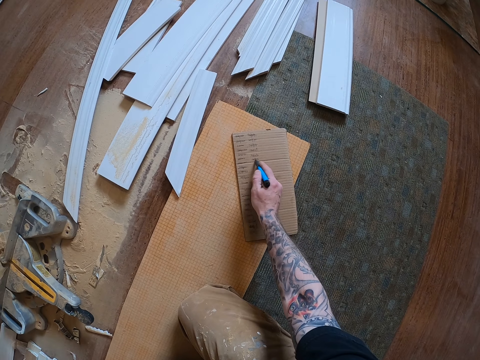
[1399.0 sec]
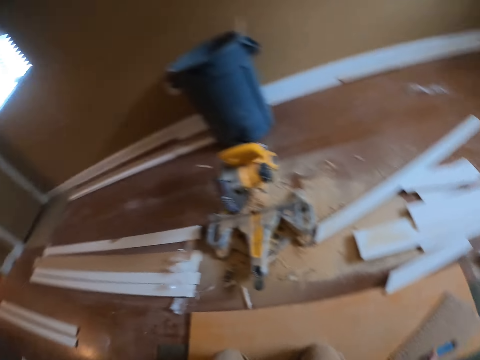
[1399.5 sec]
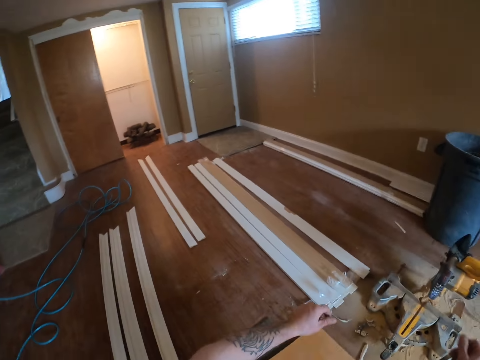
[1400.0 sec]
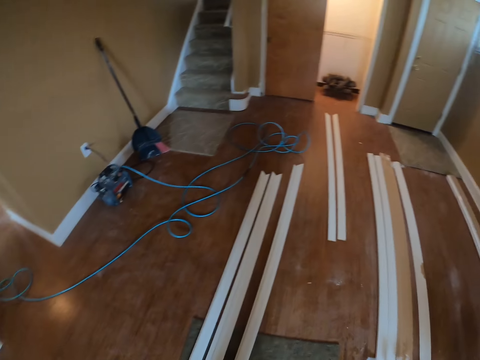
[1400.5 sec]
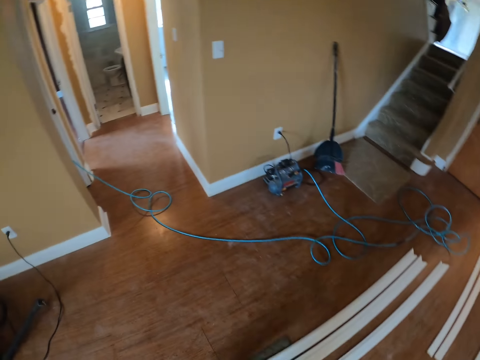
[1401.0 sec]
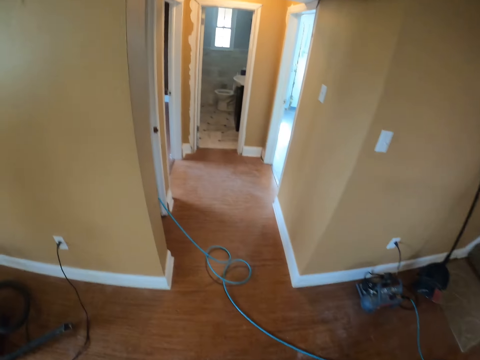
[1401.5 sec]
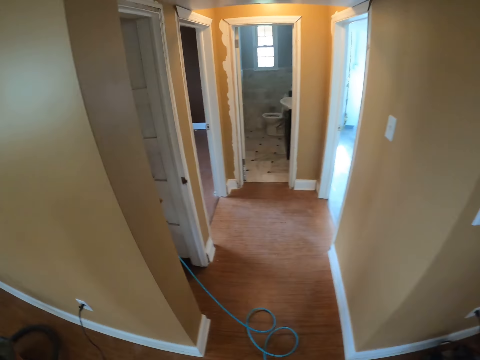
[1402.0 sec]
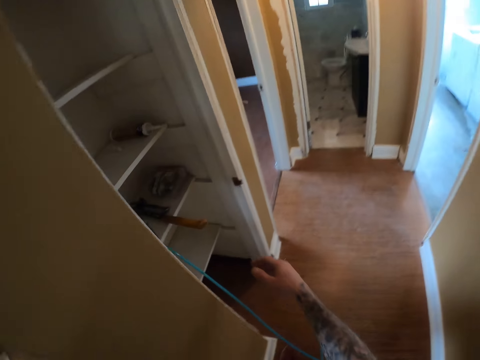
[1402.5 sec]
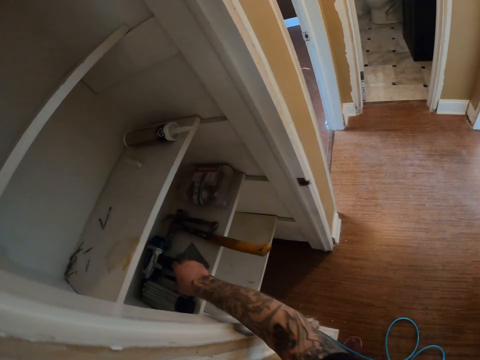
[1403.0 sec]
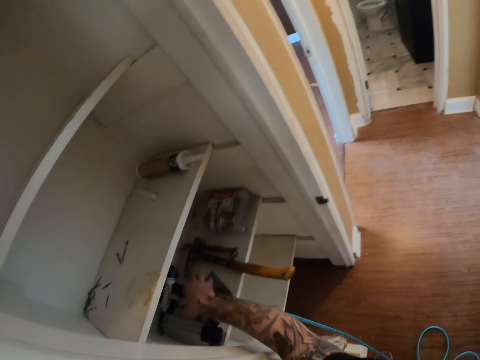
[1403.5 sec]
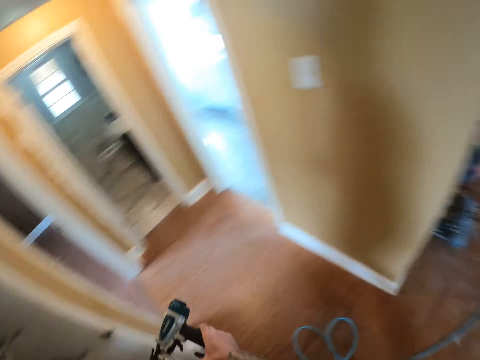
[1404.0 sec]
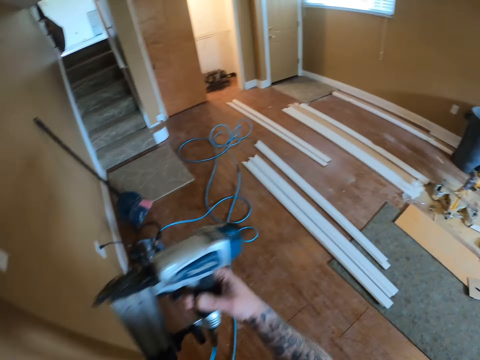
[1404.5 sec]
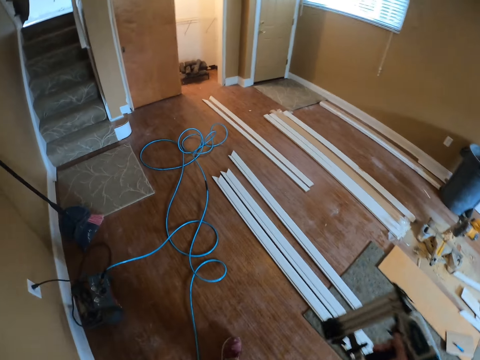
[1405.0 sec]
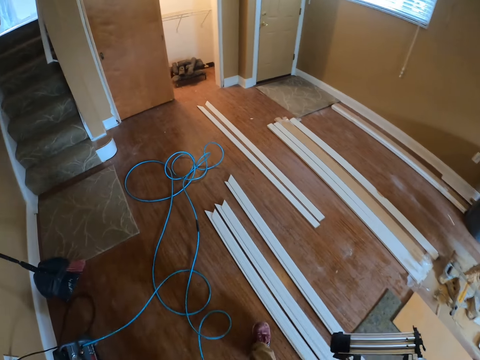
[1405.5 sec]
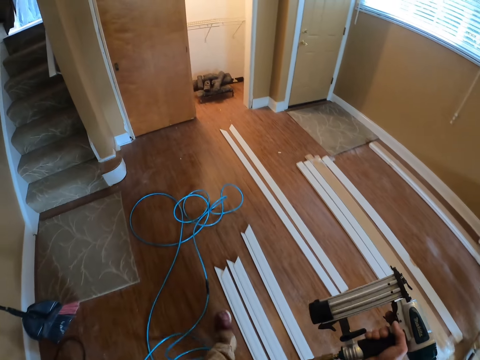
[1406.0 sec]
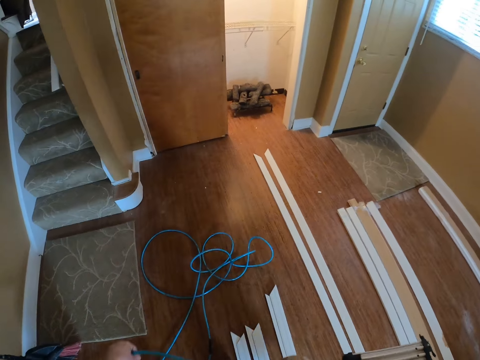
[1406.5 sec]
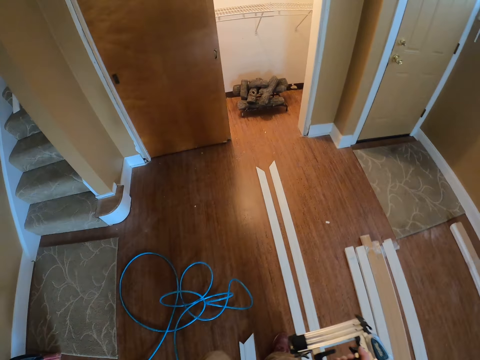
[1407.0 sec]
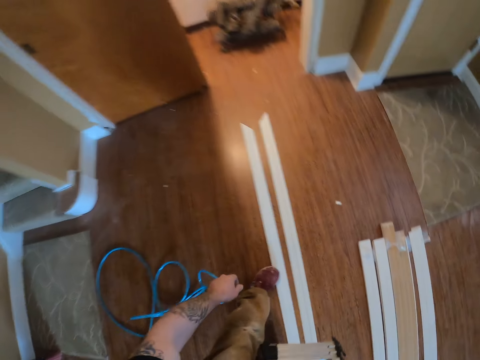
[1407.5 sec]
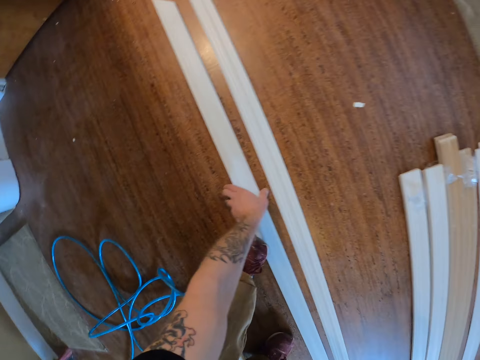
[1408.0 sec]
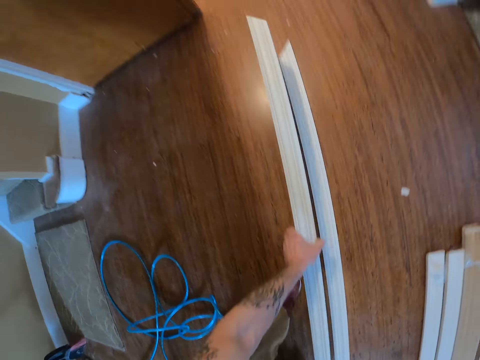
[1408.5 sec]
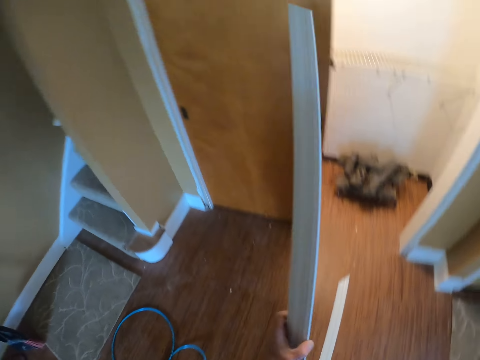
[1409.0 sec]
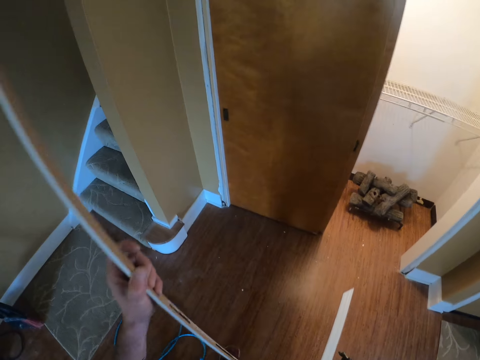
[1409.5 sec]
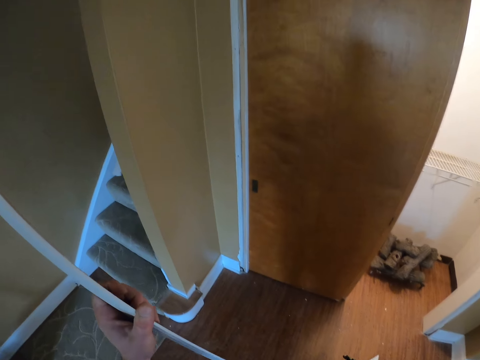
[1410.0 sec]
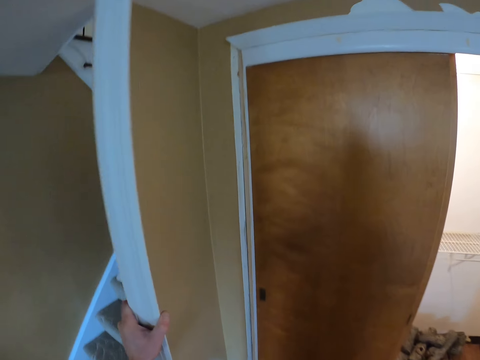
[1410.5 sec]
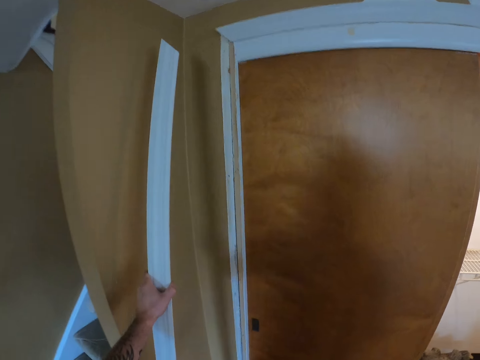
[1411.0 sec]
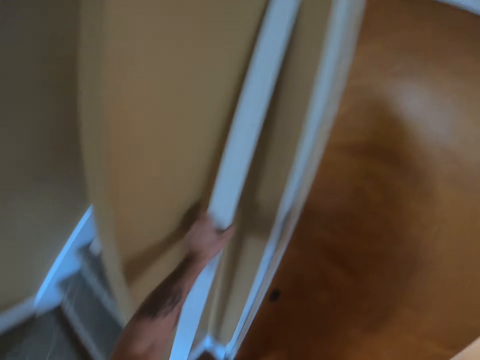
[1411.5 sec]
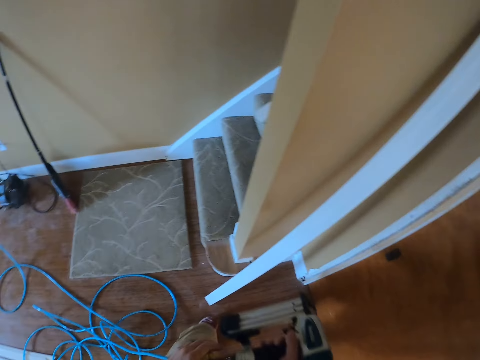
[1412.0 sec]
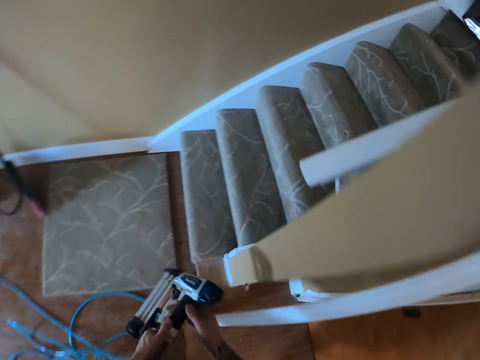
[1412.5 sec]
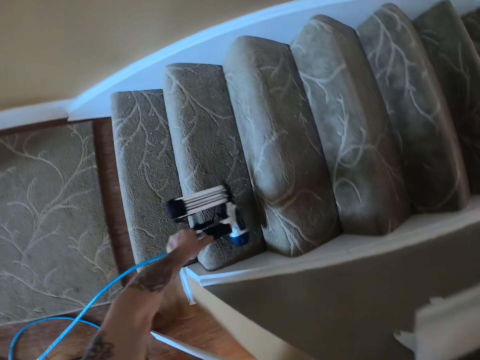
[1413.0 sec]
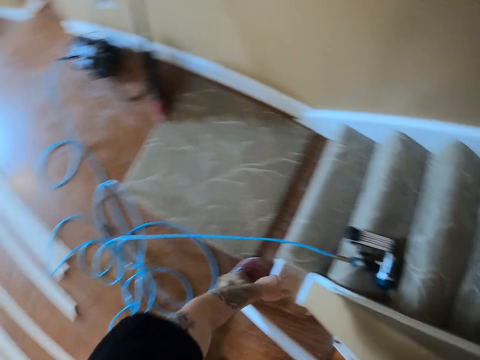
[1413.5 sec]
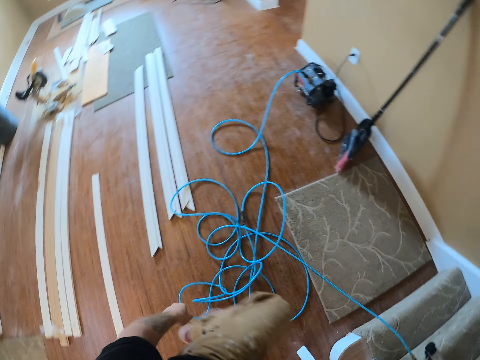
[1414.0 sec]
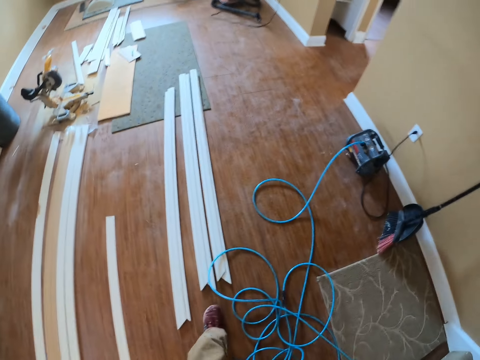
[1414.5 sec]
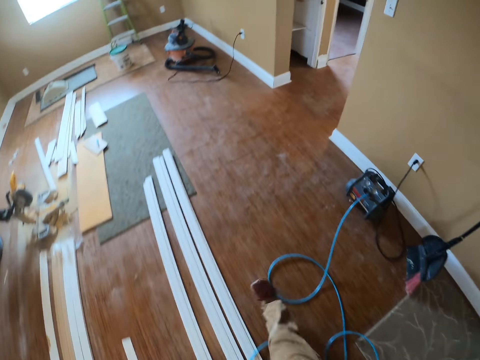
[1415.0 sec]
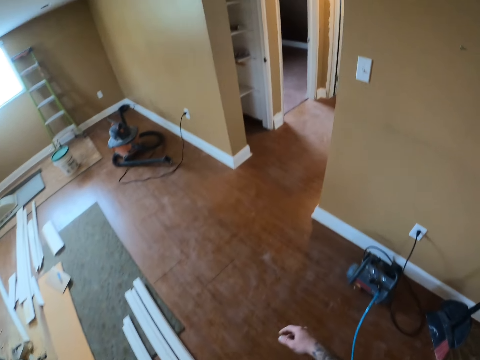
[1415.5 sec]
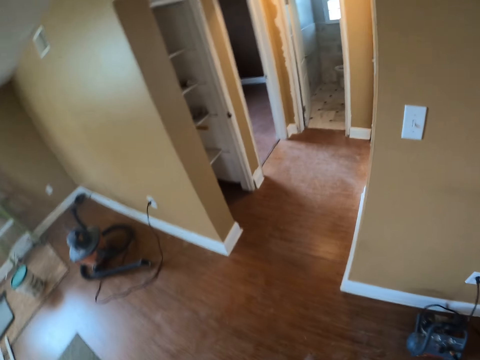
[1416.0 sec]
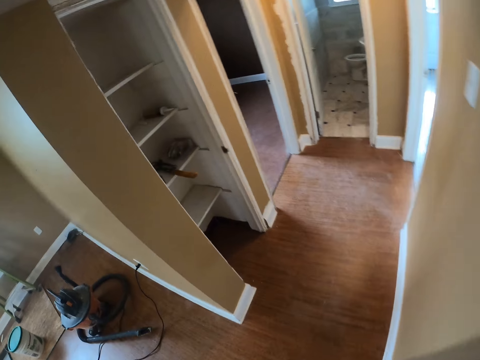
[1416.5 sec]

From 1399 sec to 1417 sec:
The camera wearer writes on the piece of carton. He puts the pen on the piece of carton. He stands on his feet. He walks in the room. He picks up the impact nail gun. He walks in the room. He picks up a wood plank. He walks. He puts the wood plank on a wall. He puts the impact nail gun on the stairs. He walks in the room.

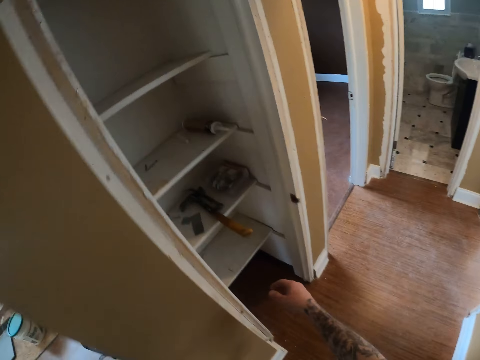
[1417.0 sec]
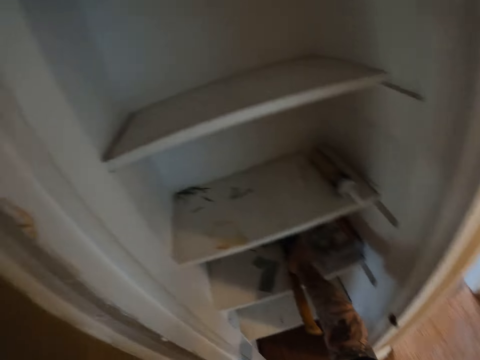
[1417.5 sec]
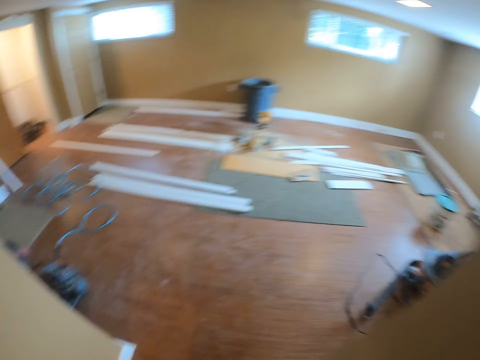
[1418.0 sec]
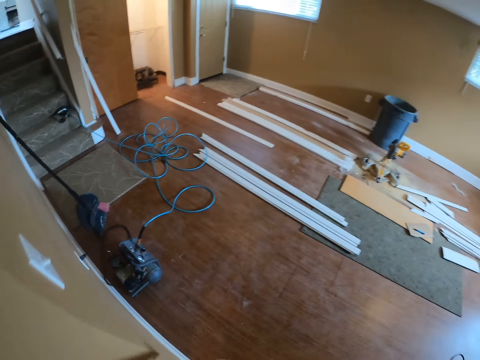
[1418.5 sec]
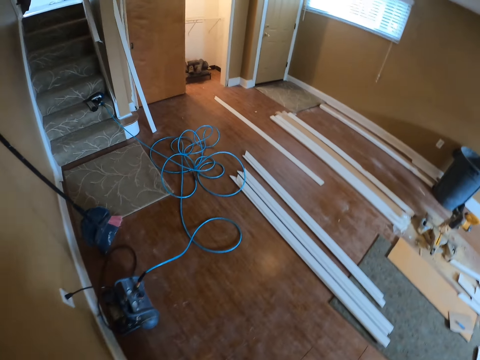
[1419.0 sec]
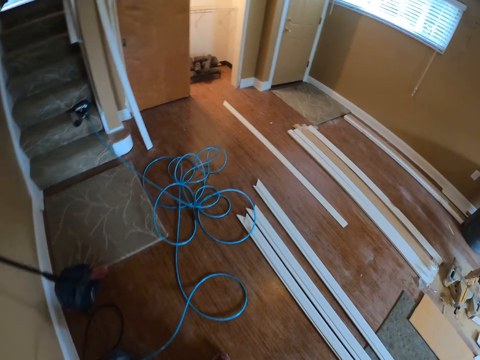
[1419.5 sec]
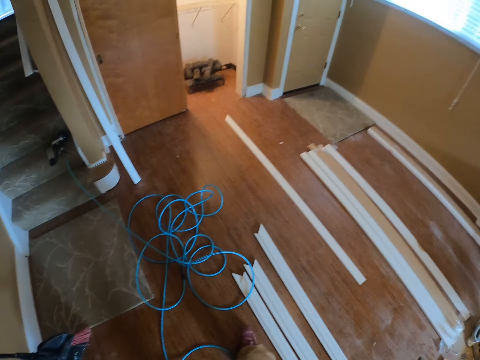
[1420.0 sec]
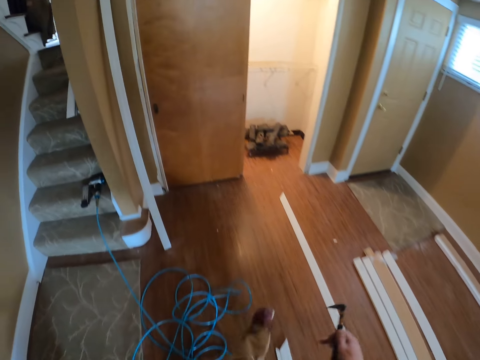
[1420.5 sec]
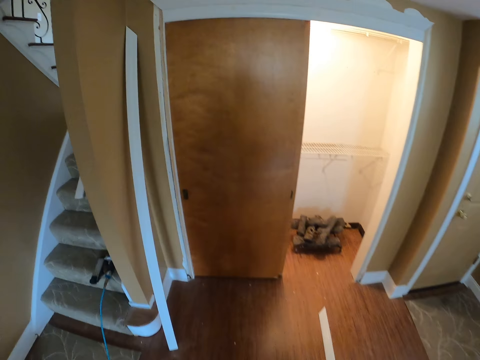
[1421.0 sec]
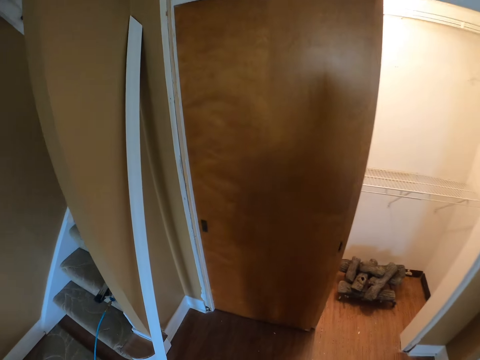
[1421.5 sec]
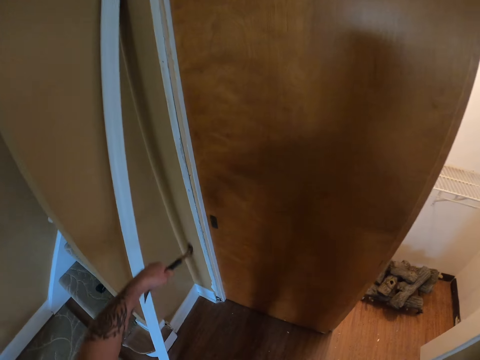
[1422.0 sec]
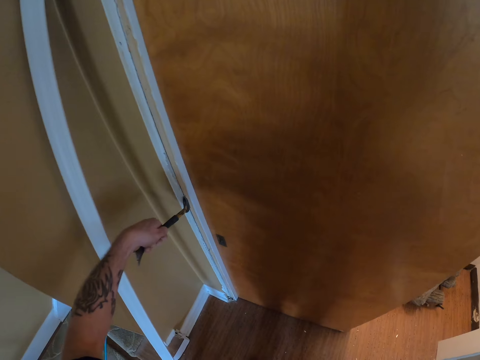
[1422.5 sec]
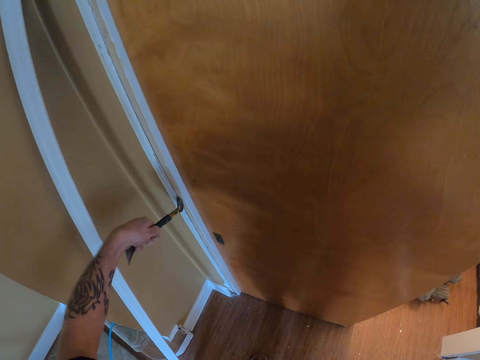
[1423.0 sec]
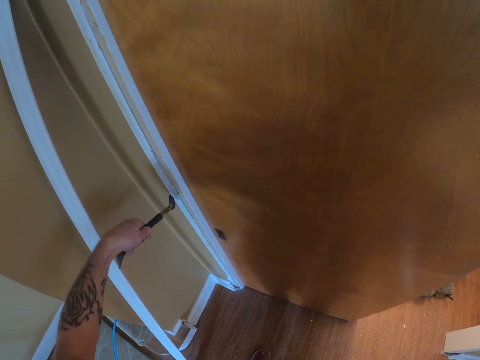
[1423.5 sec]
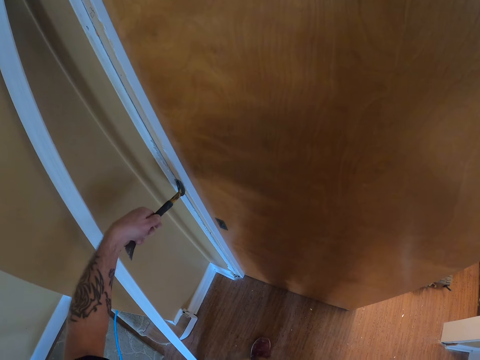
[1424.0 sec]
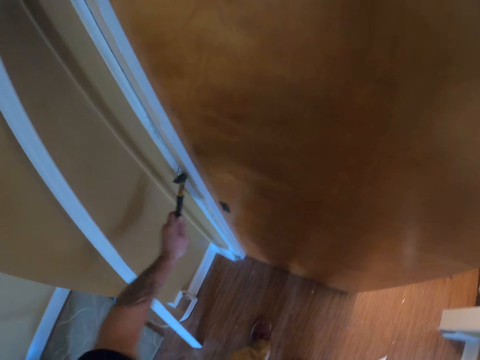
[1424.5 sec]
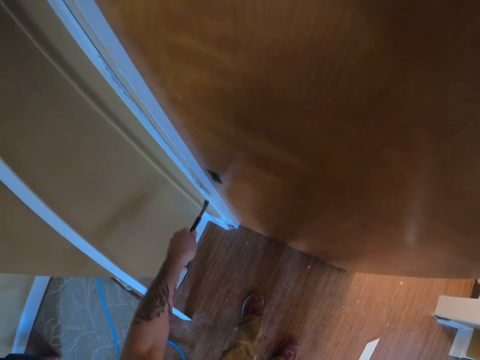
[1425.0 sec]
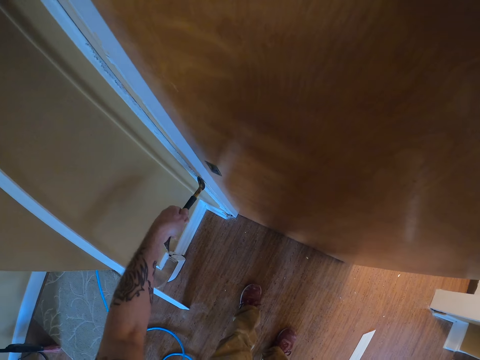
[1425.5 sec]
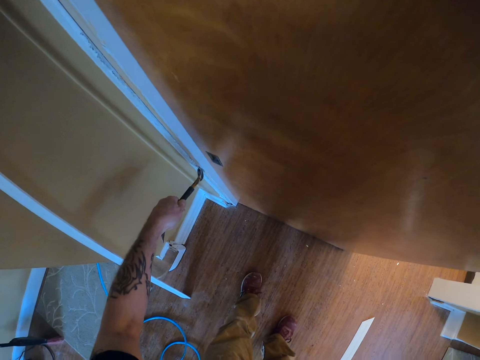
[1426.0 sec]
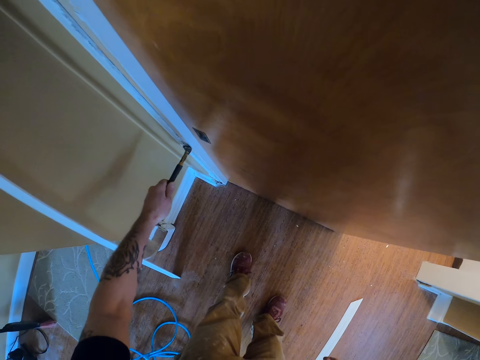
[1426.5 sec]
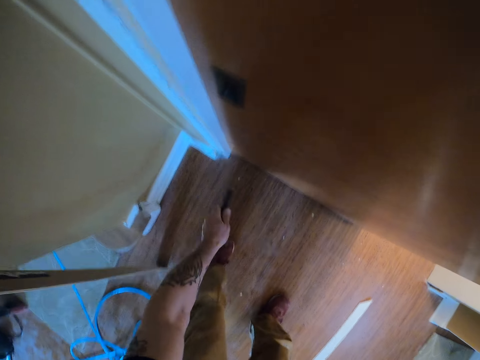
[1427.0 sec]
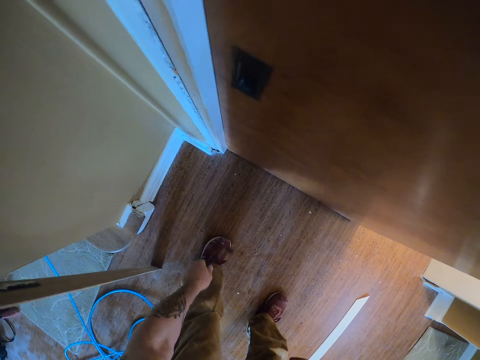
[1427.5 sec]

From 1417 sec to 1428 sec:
The camera wearer picks up a prybar or hammer. They walk in the room. They remove nails on the side jamb with the prybar.
